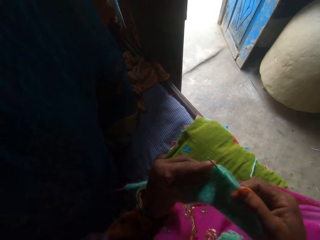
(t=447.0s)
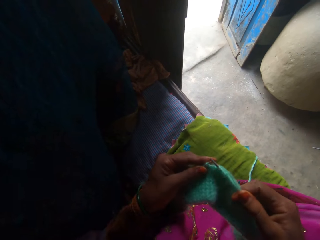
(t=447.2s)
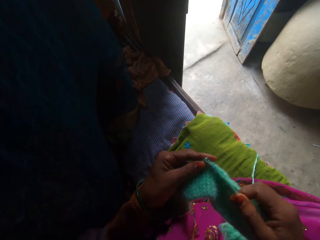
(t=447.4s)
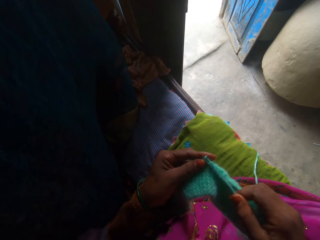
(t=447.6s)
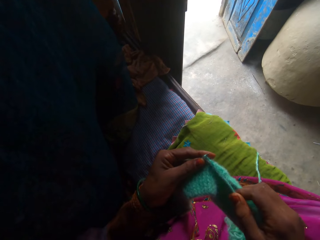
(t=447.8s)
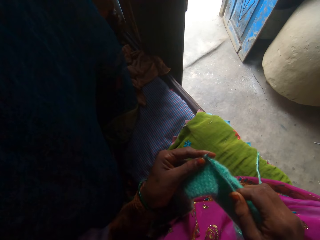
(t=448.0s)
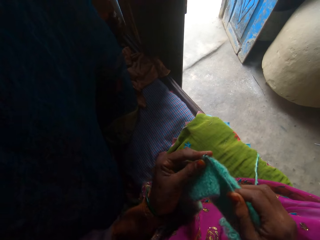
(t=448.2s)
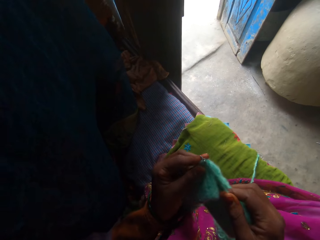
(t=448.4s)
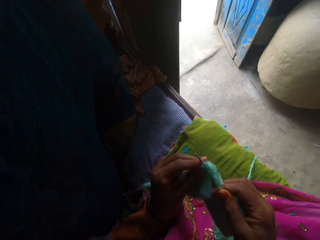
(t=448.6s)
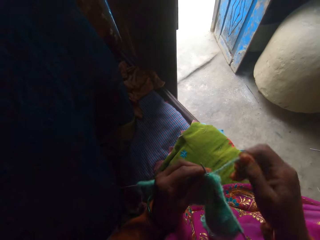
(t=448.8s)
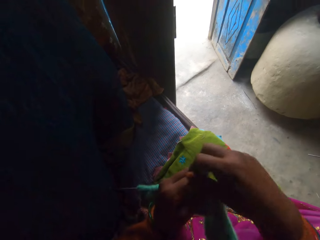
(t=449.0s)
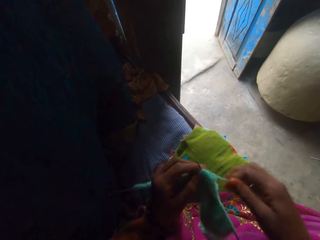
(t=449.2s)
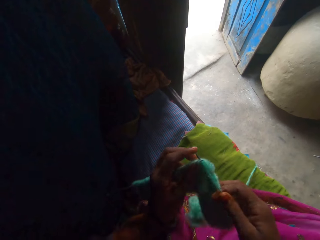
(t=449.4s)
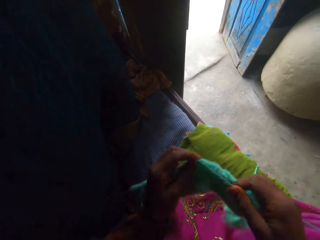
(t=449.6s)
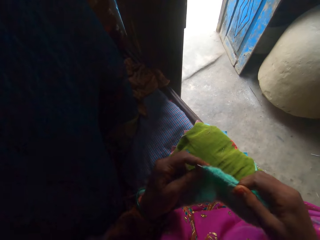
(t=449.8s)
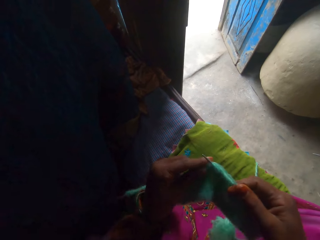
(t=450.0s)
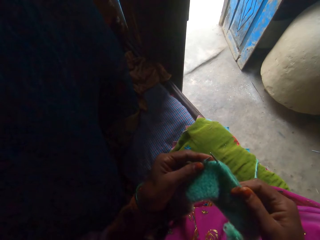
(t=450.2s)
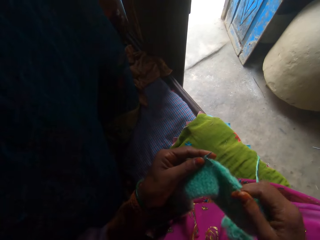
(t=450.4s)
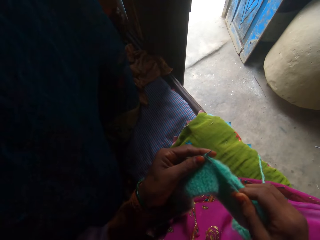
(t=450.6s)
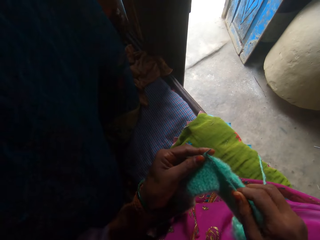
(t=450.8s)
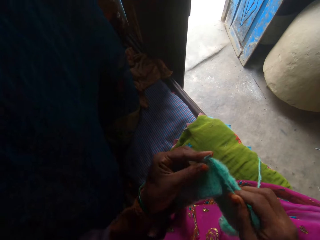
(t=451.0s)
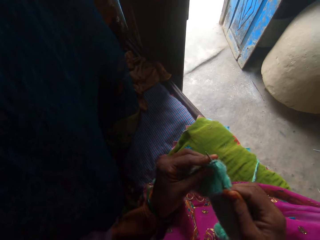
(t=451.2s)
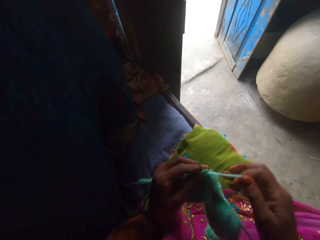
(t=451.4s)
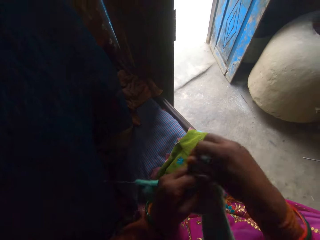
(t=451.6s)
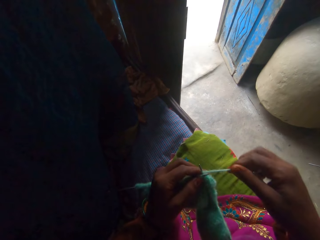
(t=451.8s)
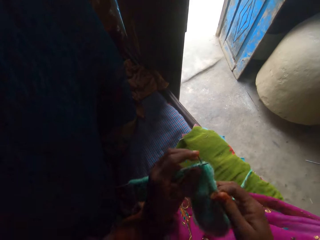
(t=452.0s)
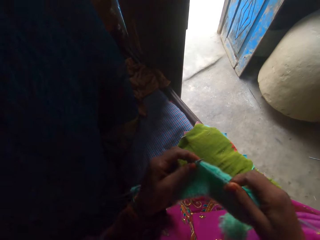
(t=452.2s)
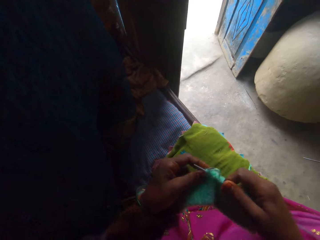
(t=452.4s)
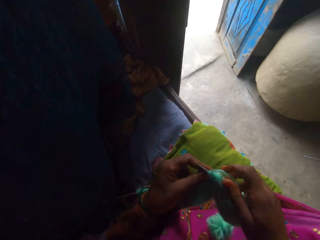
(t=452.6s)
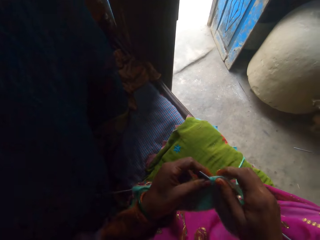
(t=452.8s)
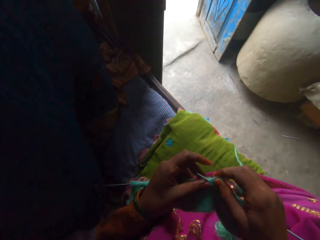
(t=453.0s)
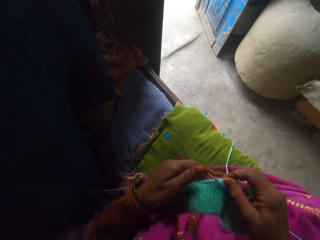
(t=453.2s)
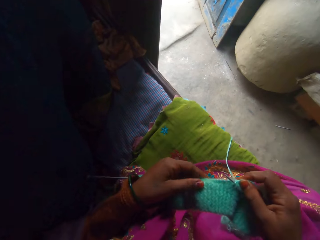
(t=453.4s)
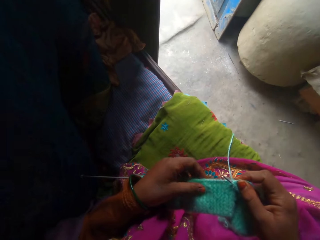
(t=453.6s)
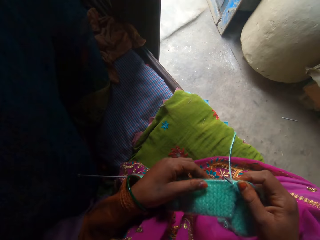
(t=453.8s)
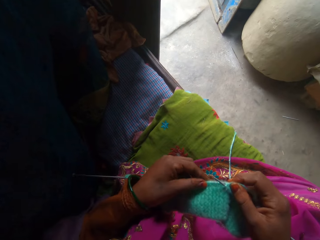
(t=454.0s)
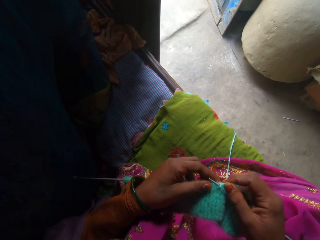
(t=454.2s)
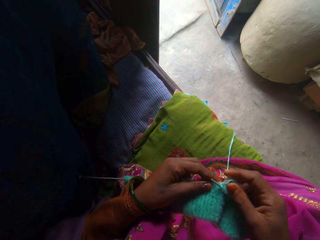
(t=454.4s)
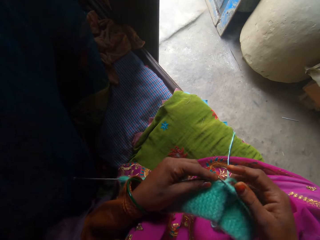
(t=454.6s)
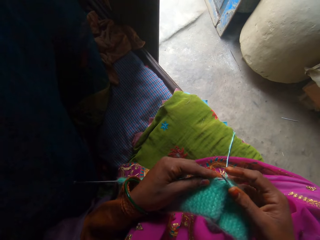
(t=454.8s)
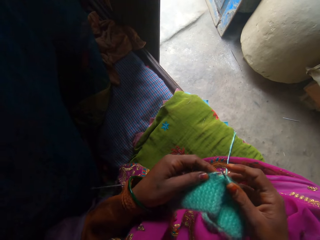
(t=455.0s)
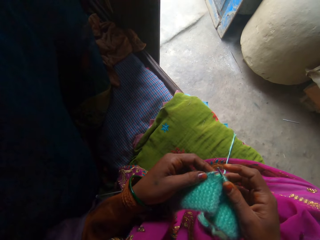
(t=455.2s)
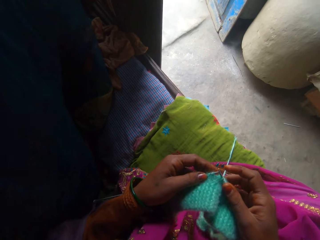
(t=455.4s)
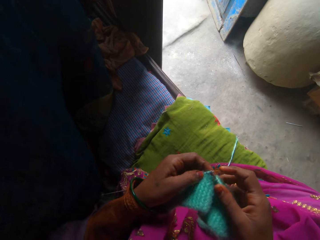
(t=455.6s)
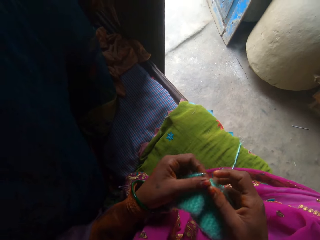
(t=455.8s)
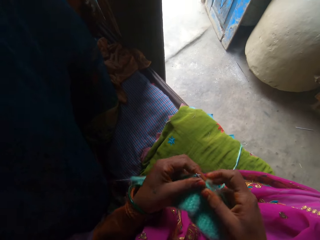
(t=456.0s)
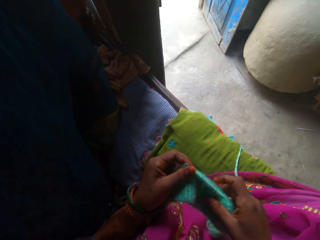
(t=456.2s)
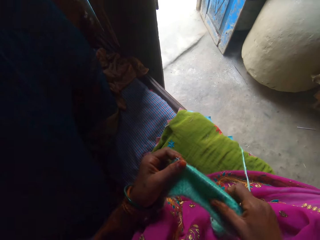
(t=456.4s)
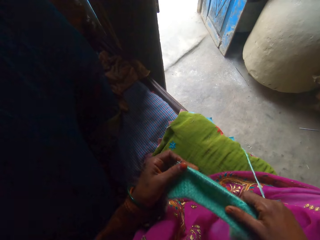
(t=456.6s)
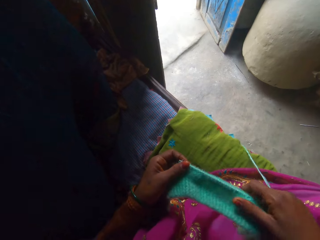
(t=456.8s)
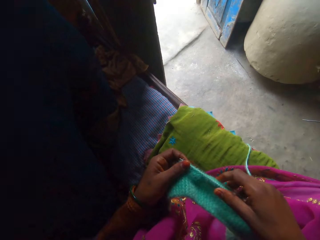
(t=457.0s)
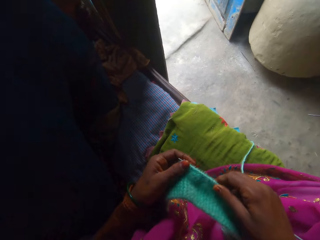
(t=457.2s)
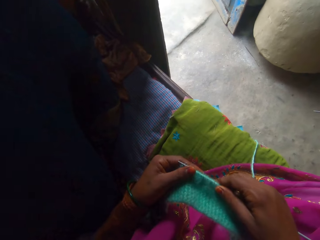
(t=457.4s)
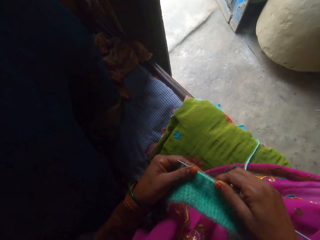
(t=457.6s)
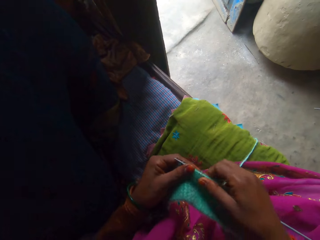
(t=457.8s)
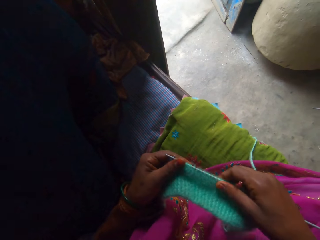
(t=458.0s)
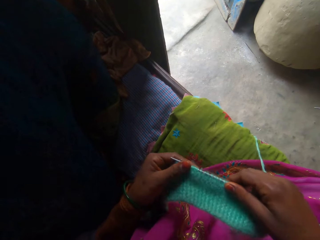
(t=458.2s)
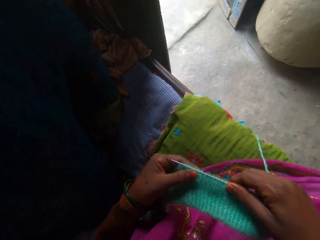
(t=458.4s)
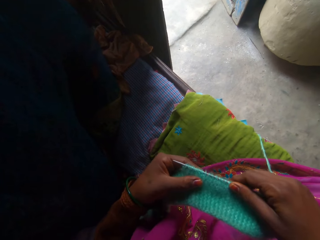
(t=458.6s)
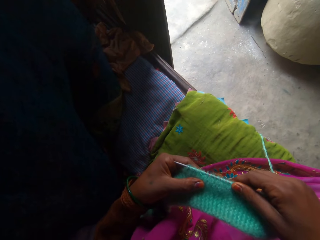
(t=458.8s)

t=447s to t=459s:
The camera wearer knits the fabric using the knitting needle. They adjust the yarn. They knit the fabric using the knitting needle. They adjust the yarn. They knit the fabric using the knitting needle. They adjust the fabric.

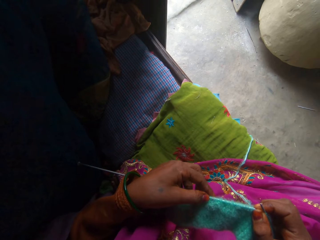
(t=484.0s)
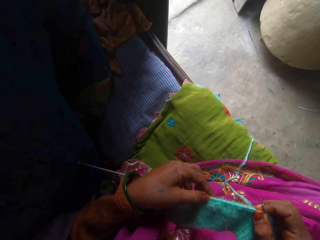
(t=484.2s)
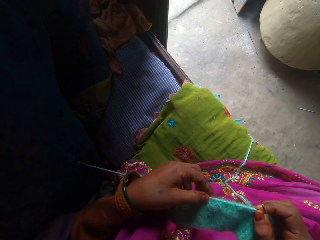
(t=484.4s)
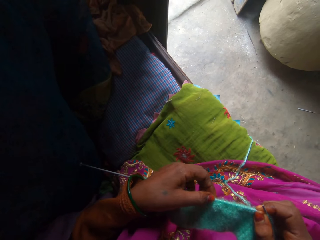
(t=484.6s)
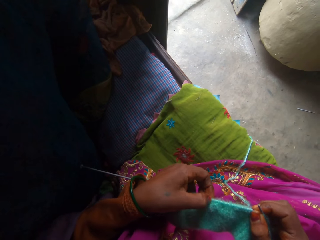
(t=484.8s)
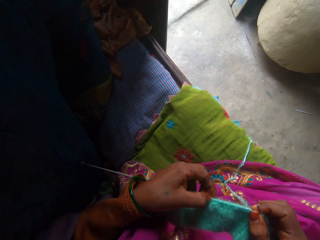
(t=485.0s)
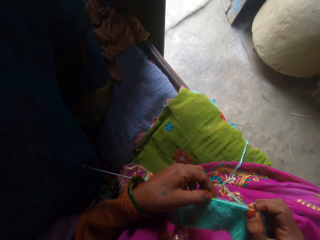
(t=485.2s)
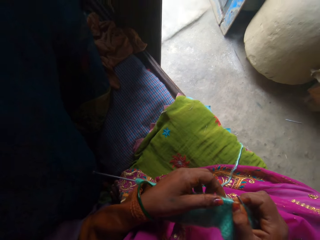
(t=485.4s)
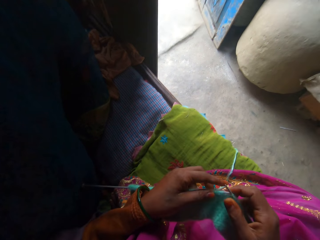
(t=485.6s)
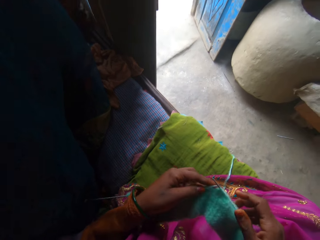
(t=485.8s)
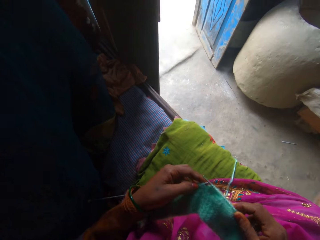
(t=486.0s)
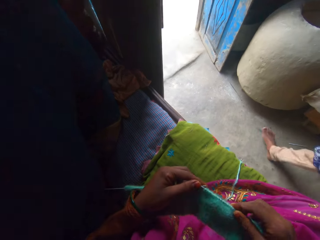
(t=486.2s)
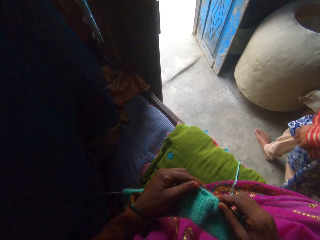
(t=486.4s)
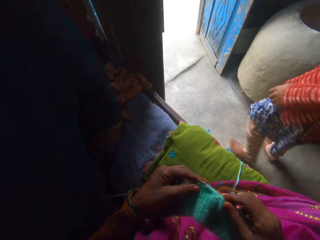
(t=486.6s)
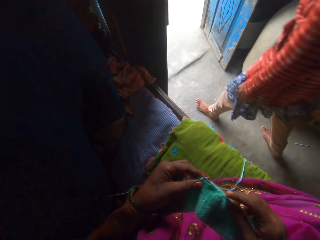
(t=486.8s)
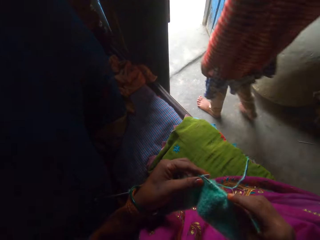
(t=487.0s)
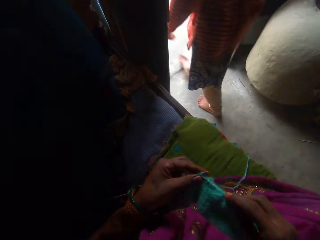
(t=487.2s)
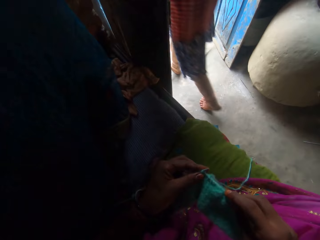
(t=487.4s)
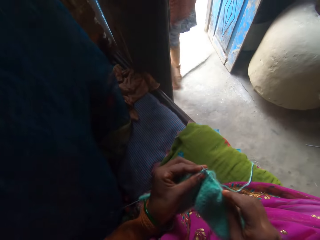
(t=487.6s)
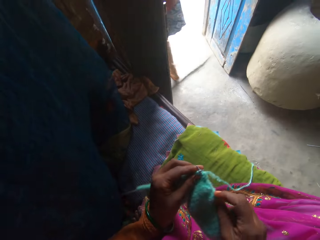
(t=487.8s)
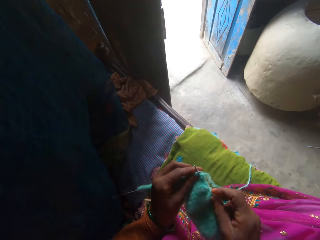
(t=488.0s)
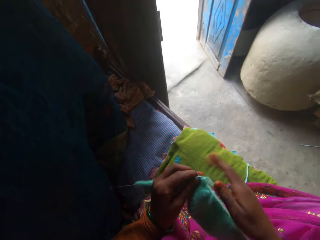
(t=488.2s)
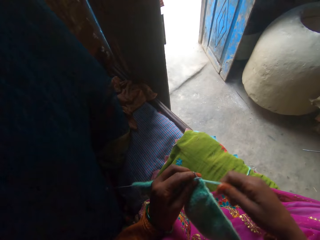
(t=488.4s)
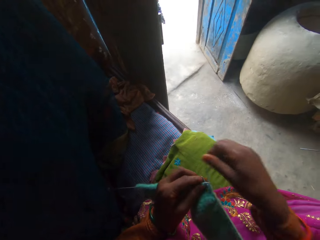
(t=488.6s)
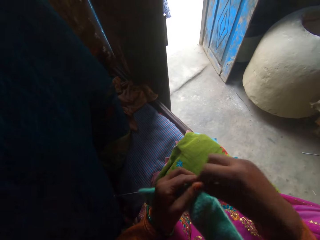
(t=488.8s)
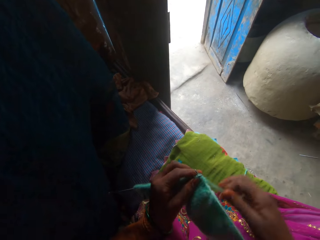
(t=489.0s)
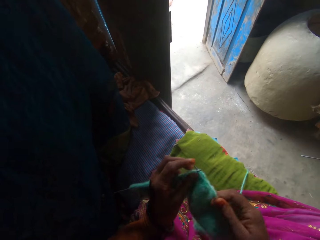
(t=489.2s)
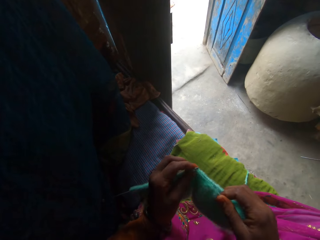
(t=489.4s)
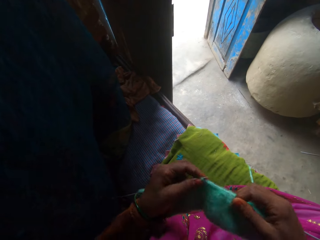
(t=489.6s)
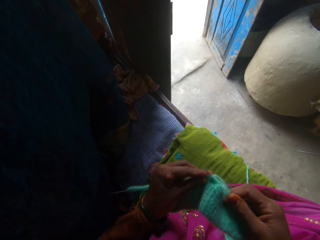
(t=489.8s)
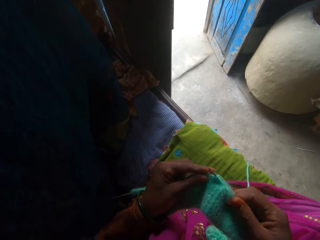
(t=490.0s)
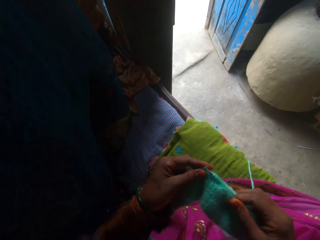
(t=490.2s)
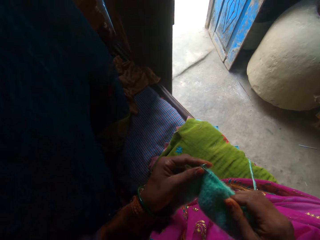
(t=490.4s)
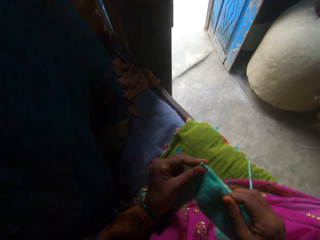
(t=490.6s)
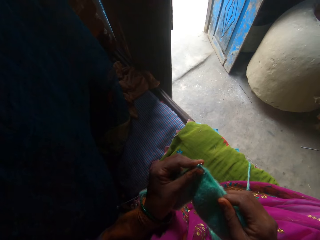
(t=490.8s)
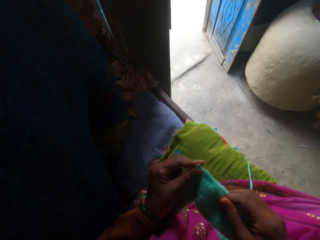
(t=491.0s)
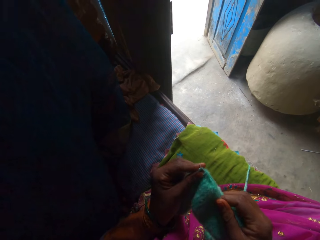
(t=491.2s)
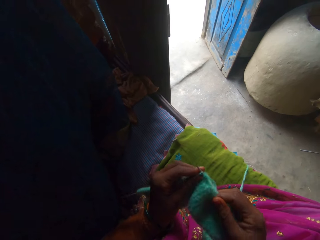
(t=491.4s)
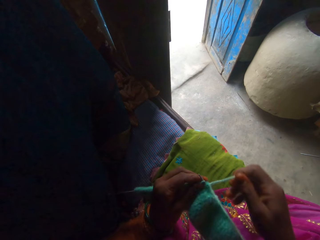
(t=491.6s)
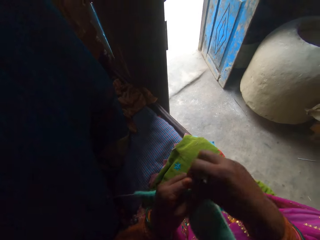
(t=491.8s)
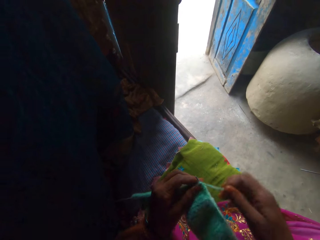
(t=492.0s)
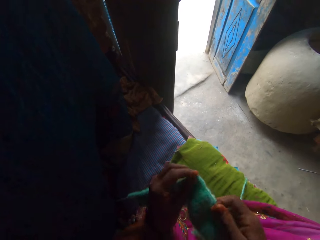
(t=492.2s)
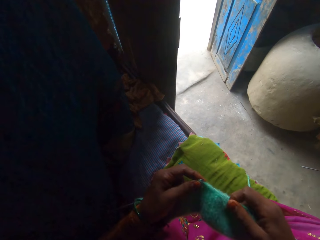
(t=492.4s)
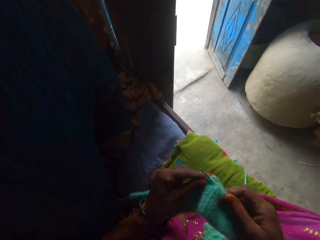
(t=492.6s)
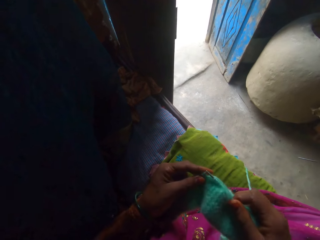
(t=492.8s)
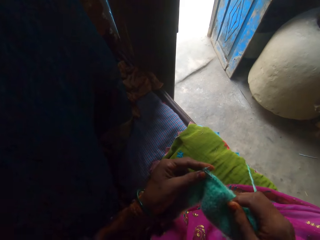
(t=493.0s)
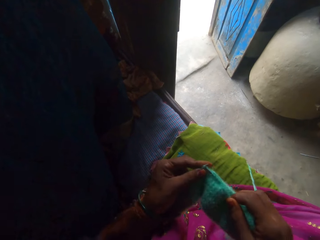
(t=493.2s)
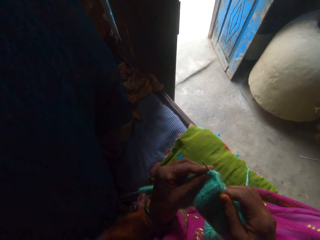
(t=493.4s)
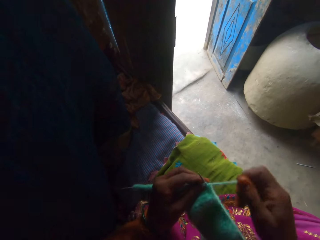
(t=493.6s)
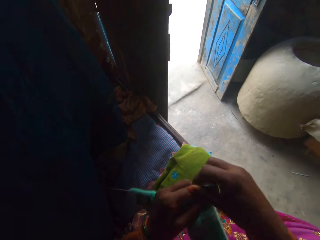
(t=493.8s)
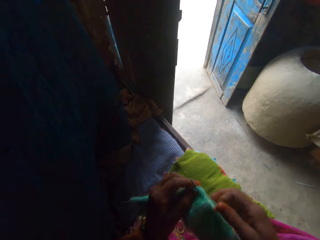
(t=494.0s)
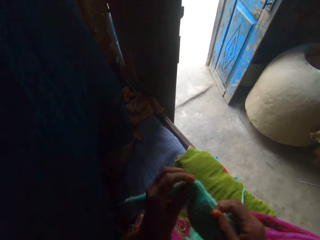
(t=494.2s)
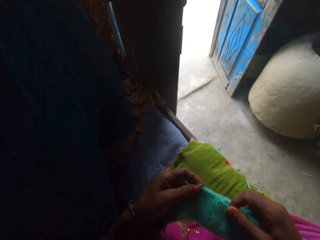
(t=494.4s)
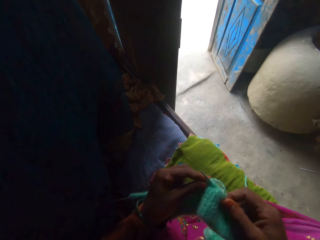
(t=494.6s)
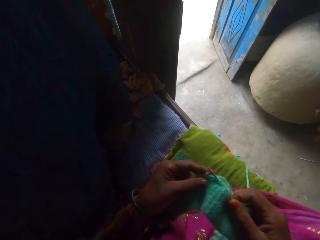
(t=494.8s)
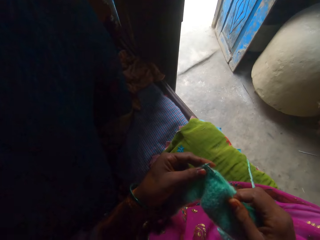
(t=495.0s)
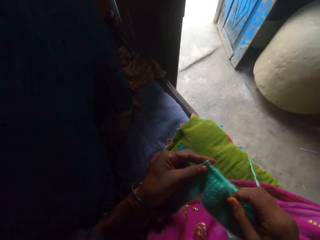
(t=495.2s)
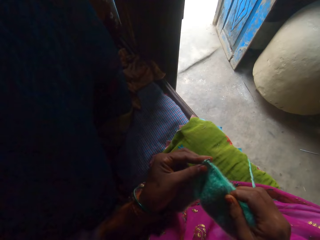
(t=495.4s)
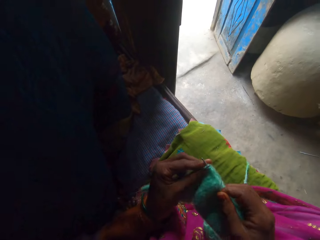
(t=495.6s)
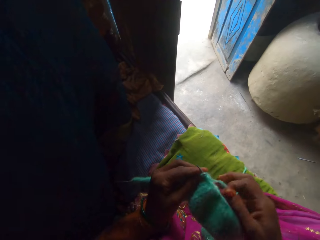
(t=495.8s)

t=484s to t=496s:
The woman walks past the camera wearer out of the room. The camera wearer knits the fabric using the knitting needle. They adjust the yarn. They knit the fabric using the knitting needle. They adjust the yarn. They knit the fabric using the knitting needle. They adjust the yarn. They knit the fabric using the knitting needle.
